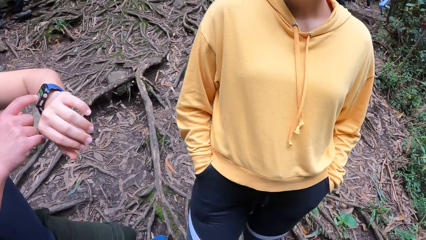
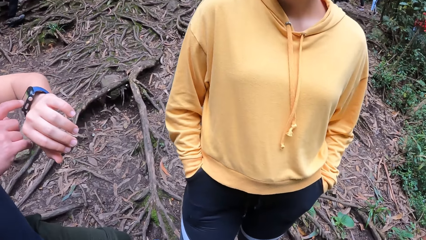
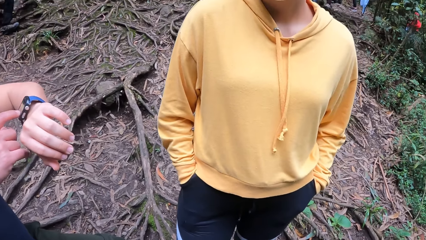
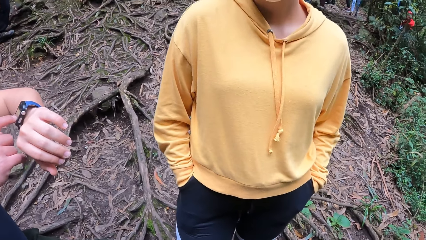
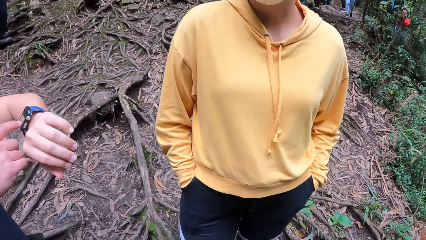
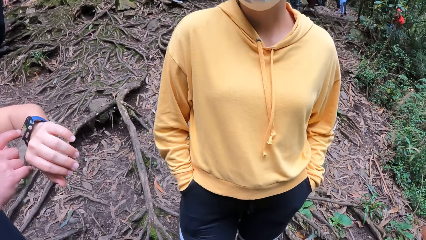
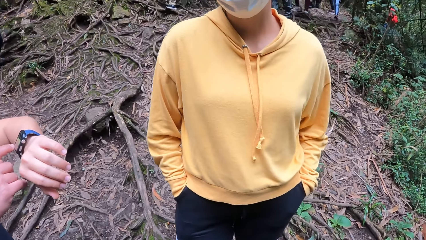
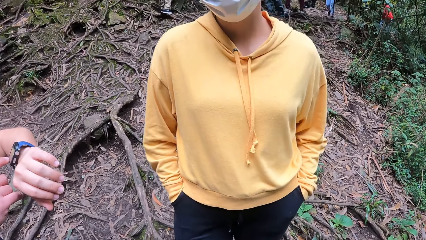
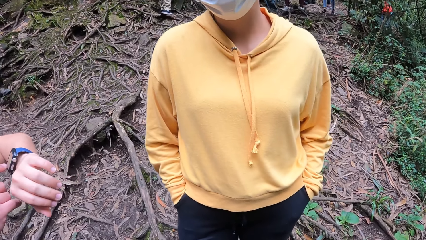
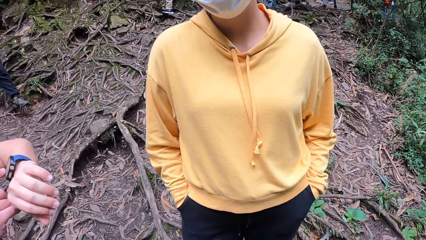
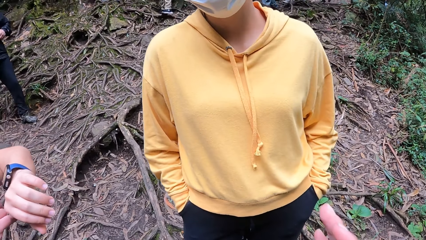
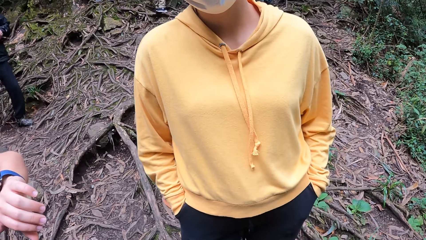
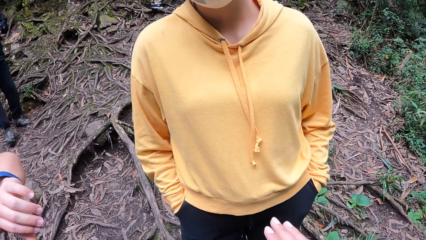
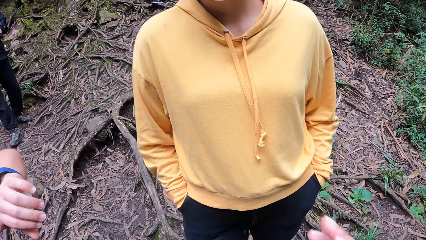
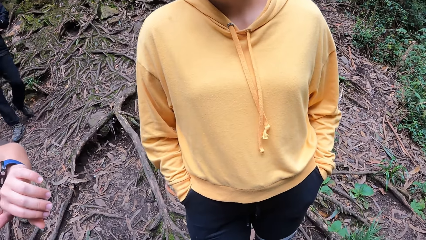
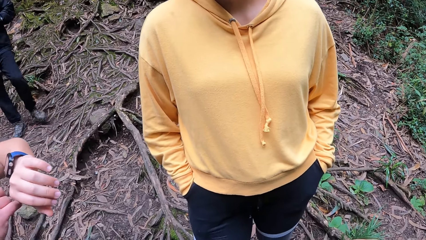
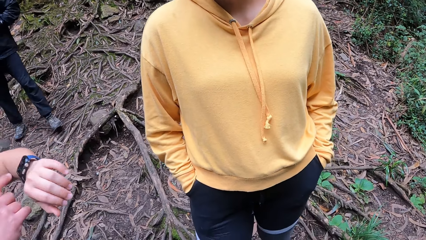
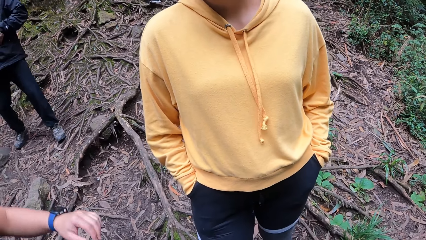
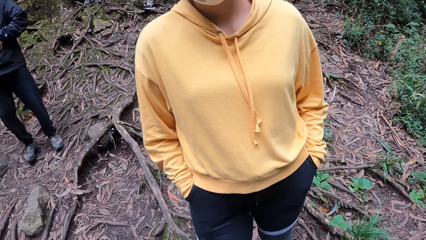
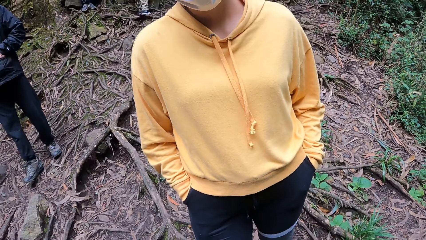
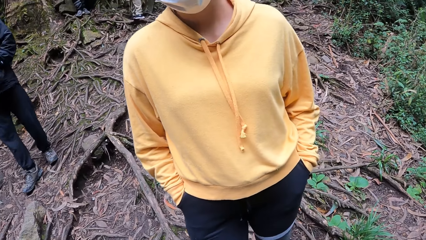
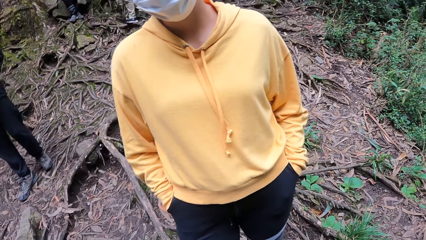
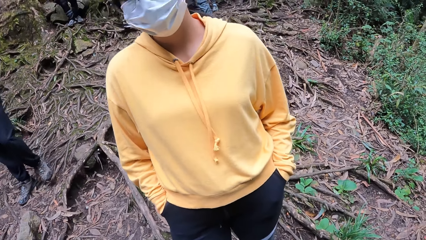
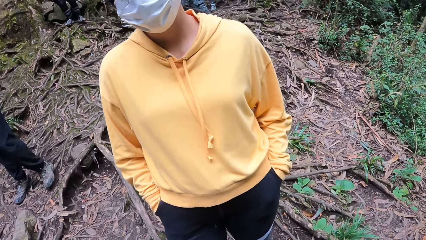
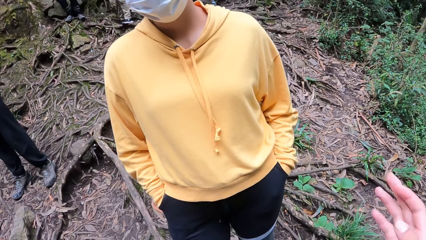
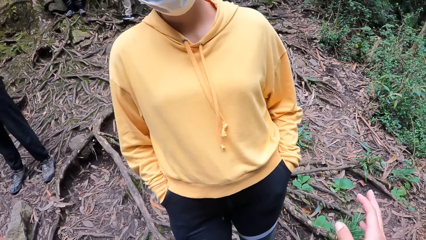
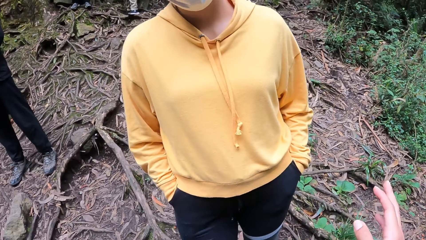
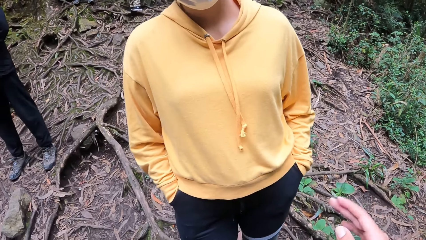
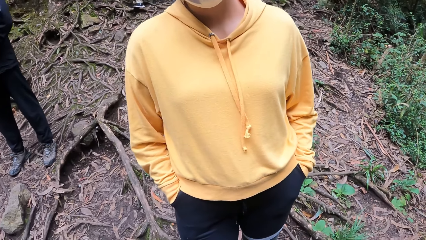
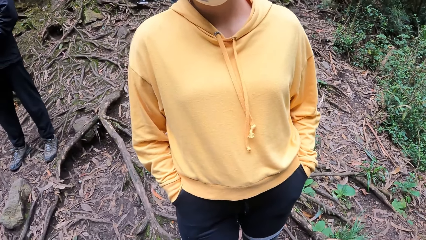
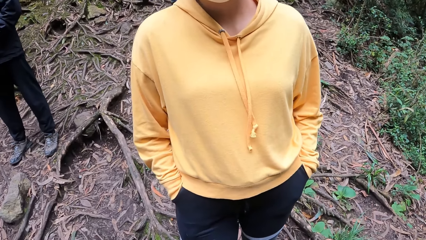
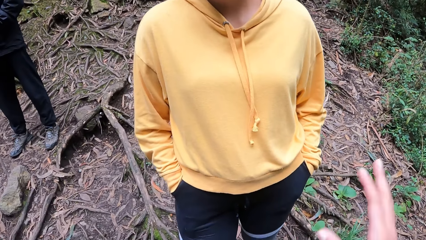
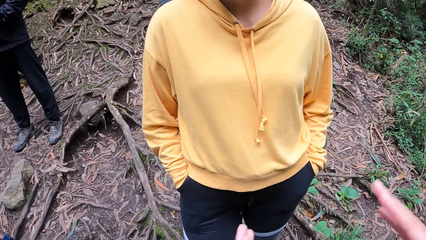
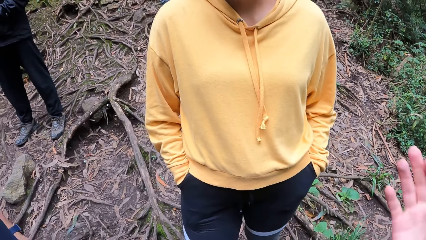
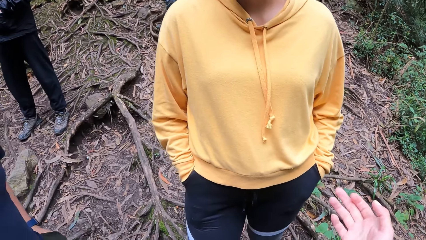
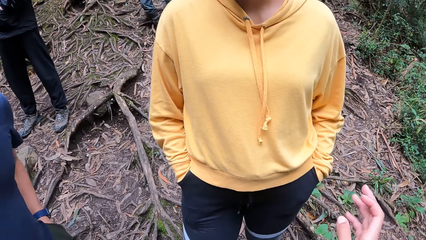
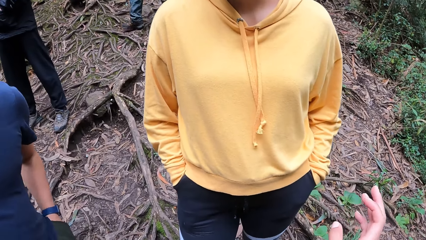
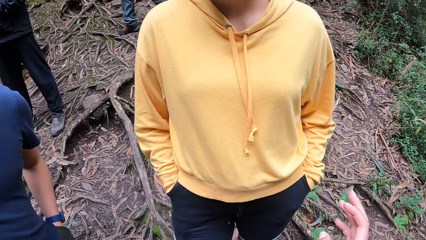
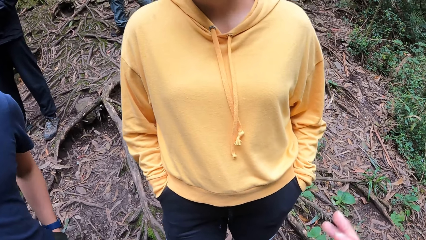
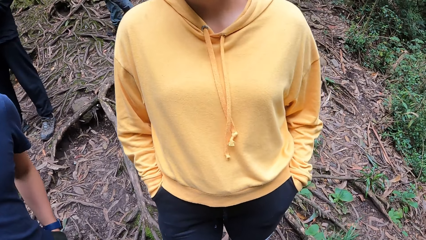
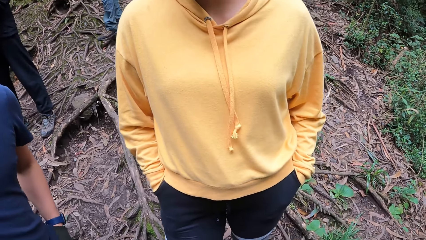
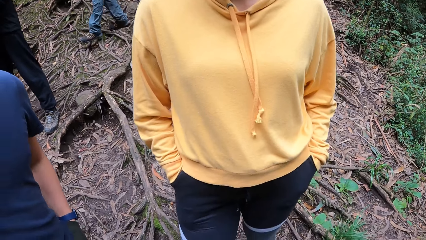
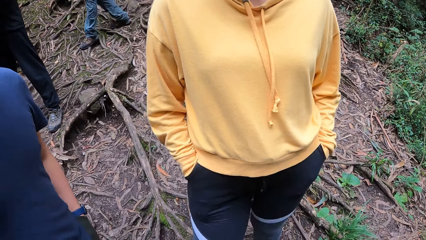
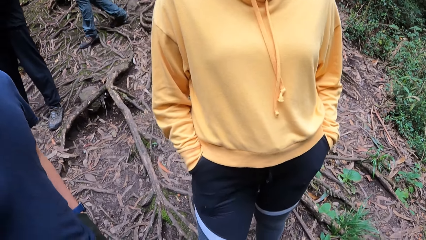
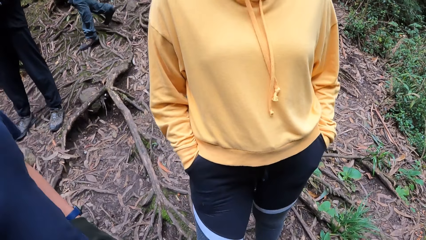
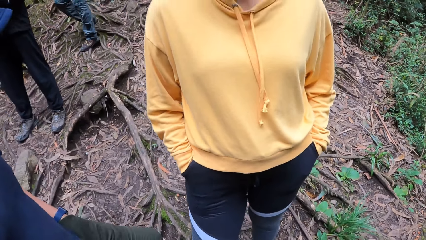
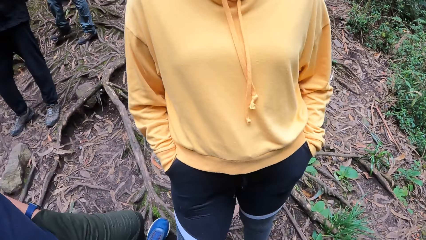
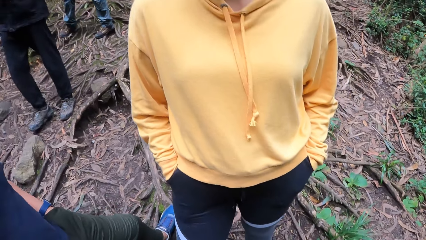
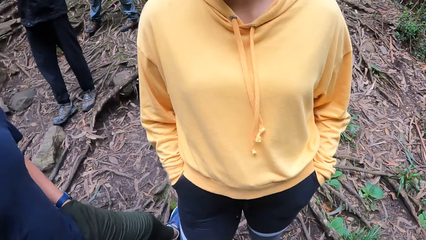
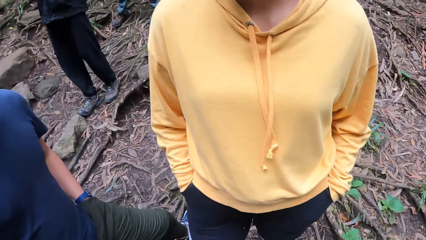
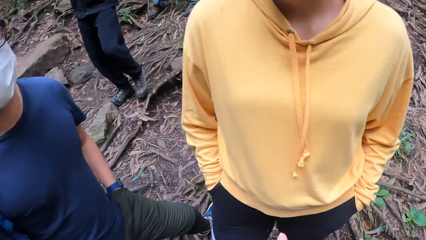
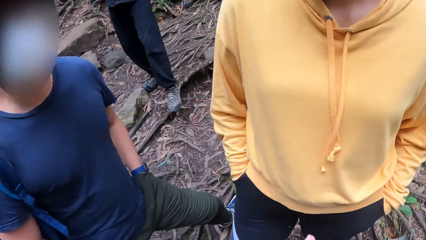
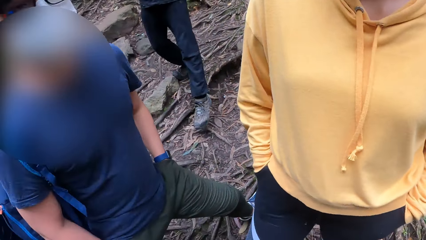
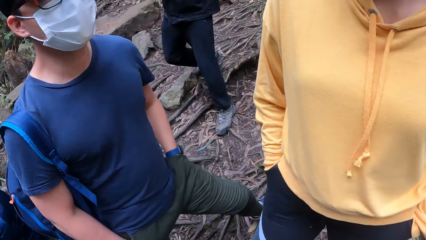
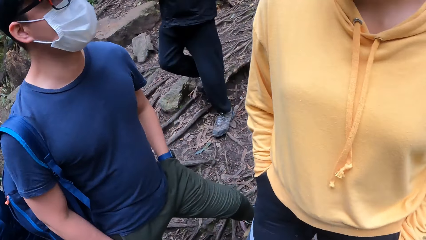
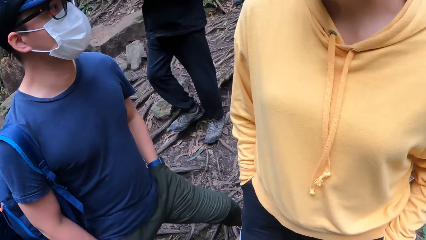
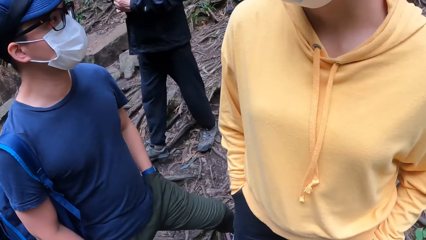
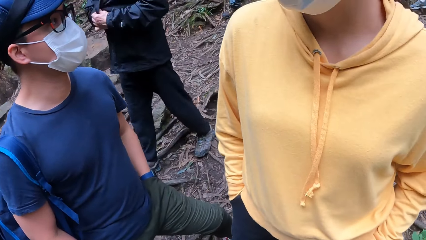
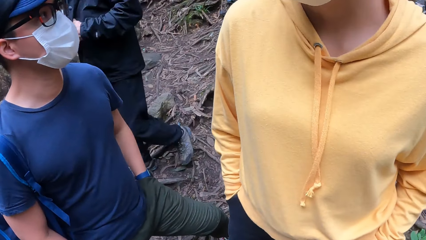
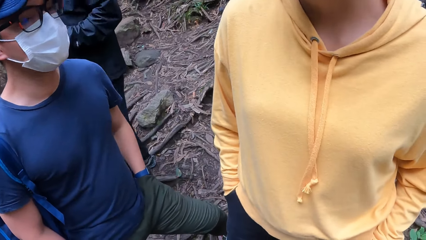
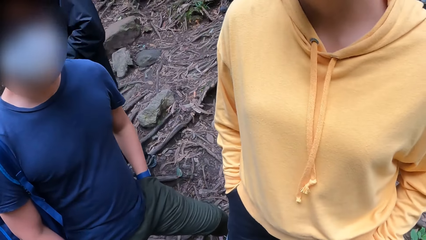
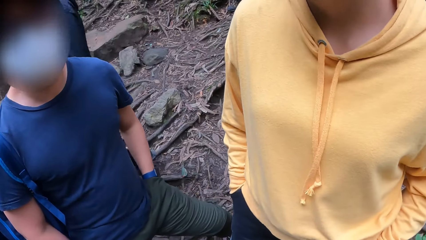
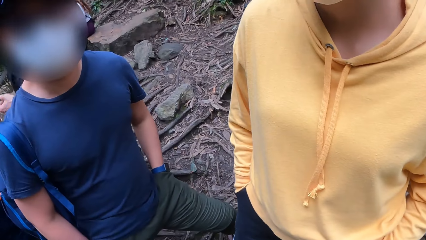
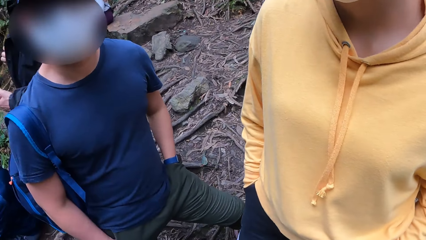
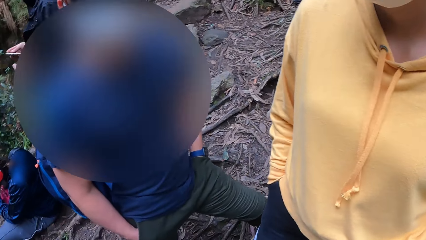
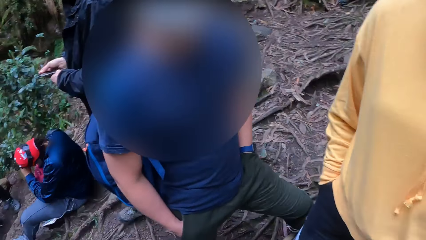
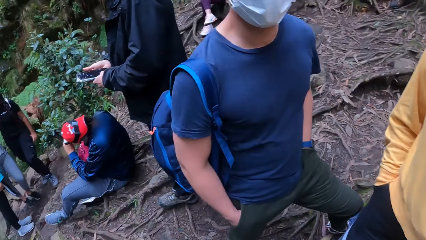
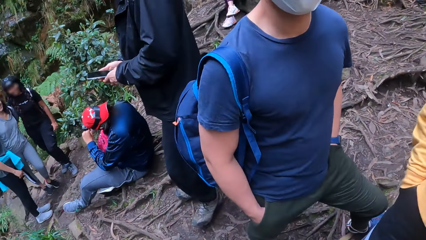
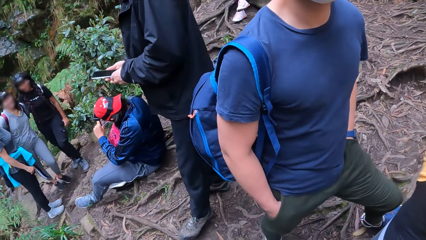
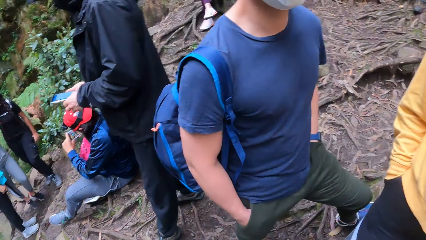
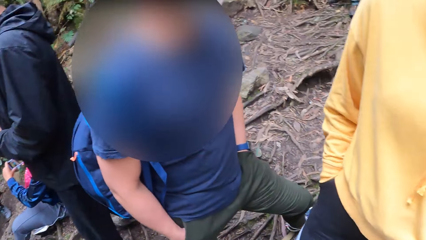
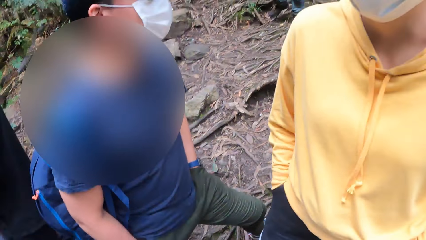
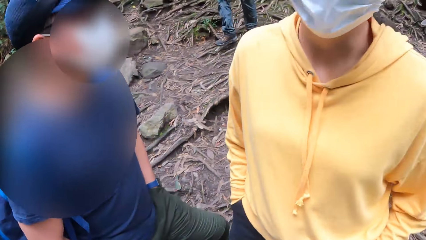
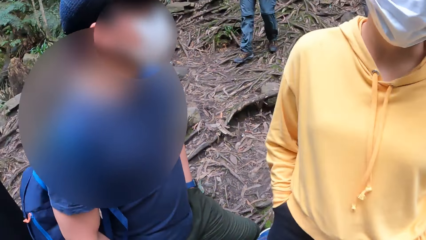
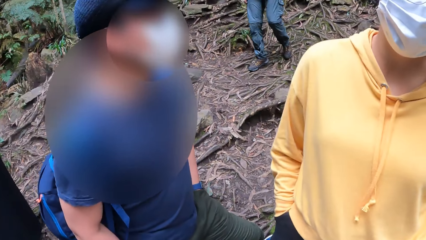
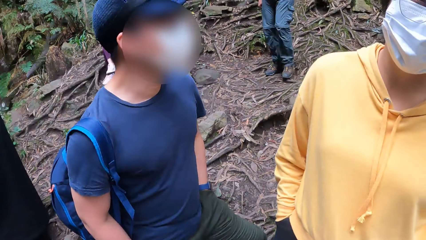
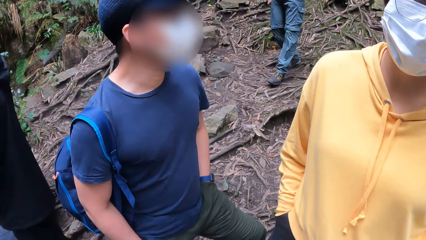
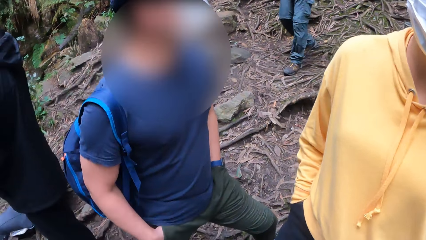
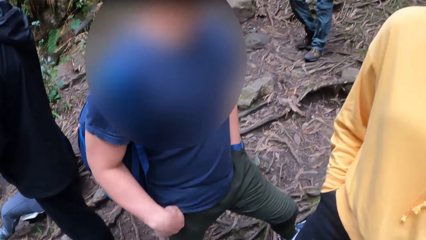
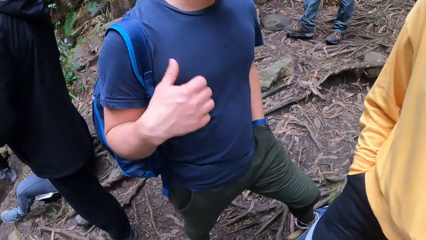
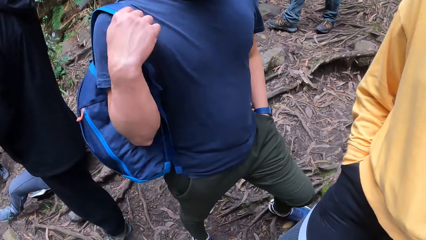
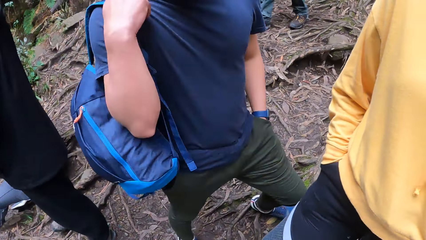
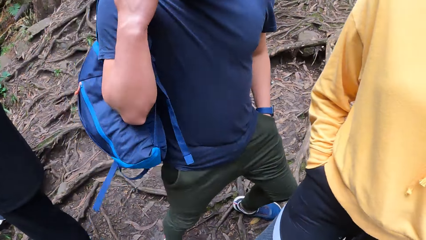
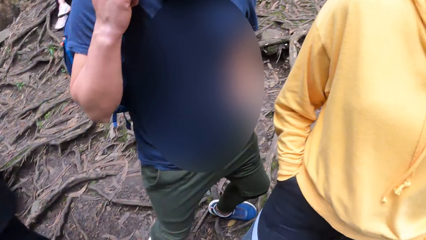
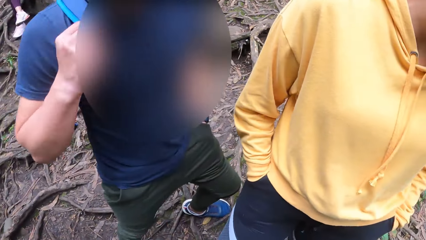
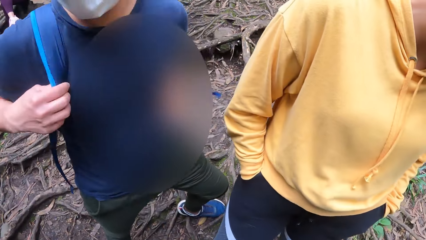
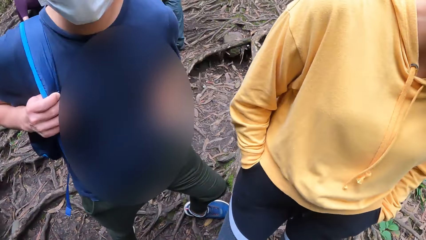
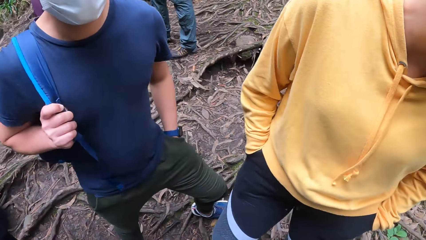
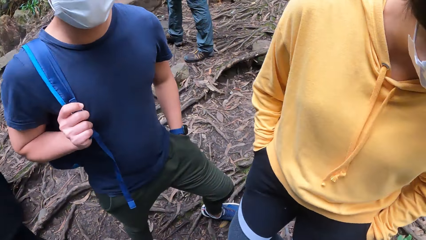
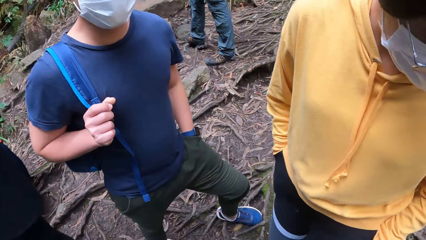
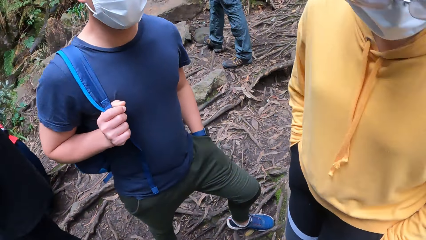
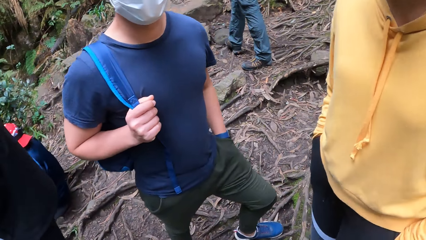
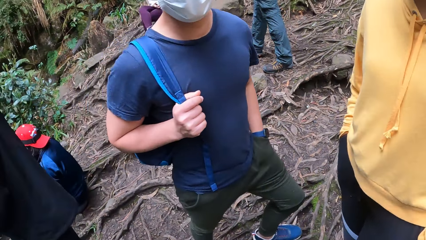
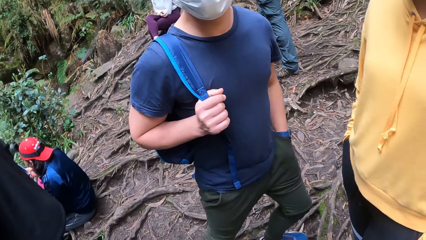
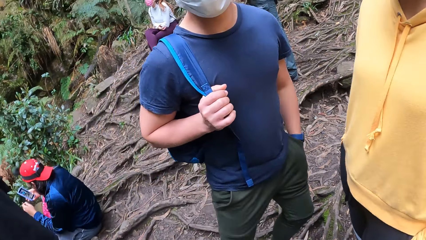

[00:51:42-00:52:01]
A person walks around. The camera wearer illustrates with hands. Another person walks around. The first person walks around and uses a phone. The other person walks around. A man adjusts a bag on his back with his right hand.
